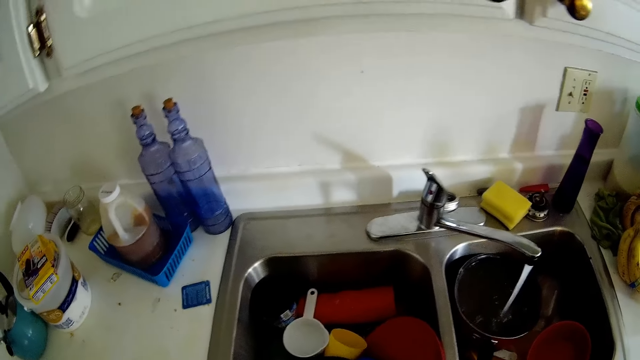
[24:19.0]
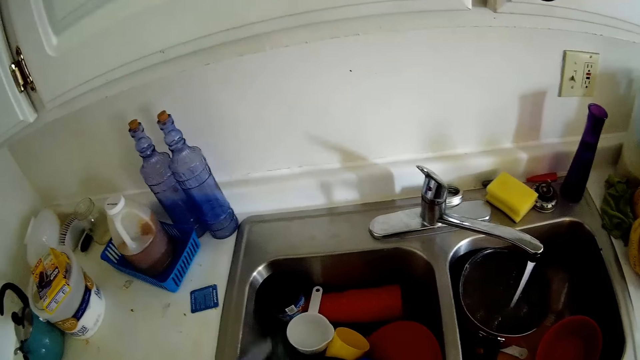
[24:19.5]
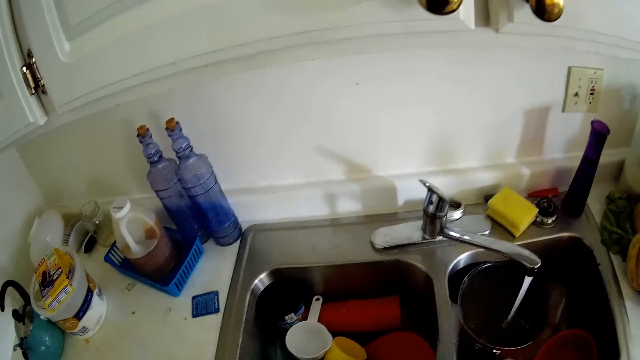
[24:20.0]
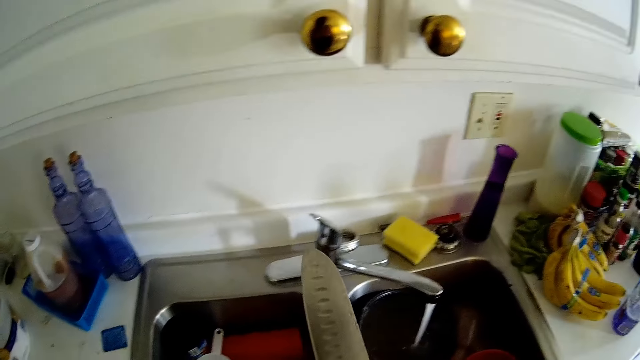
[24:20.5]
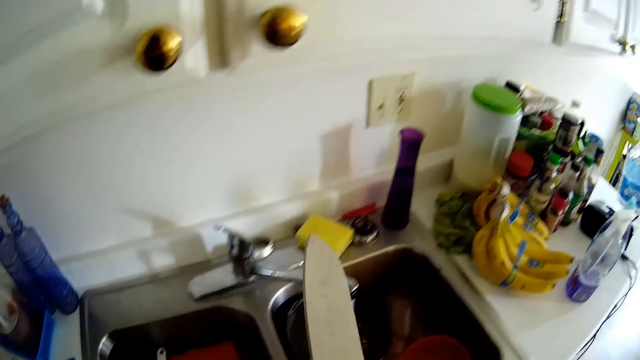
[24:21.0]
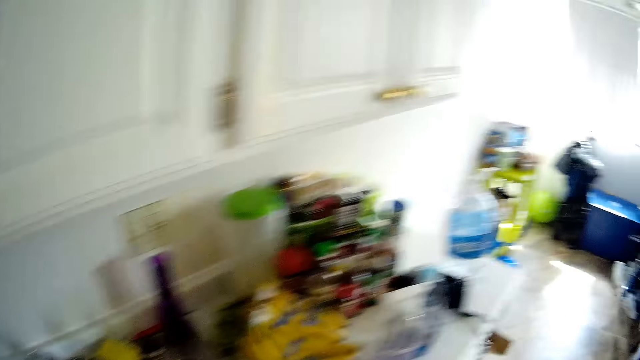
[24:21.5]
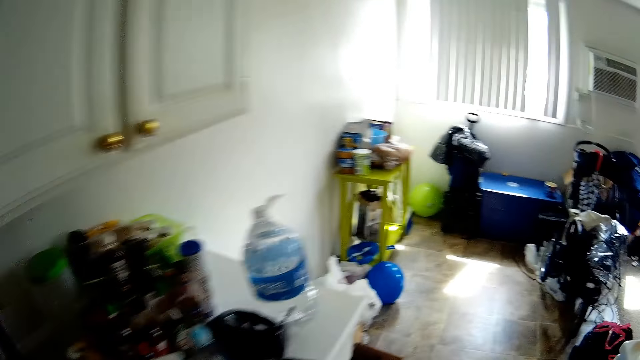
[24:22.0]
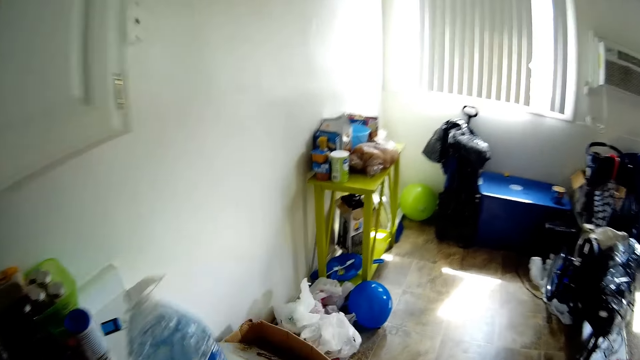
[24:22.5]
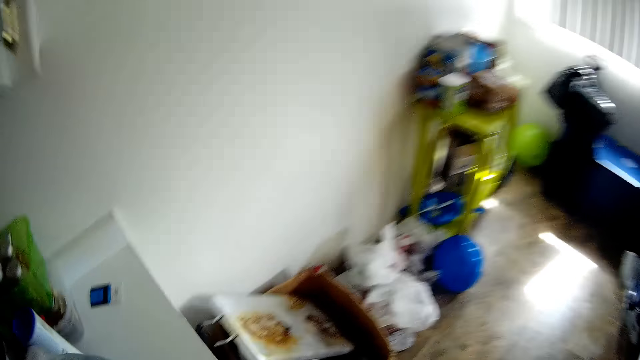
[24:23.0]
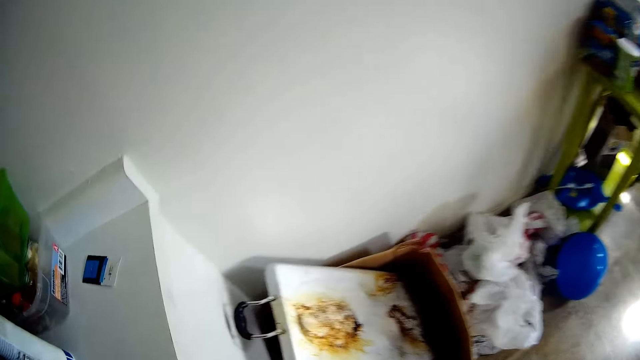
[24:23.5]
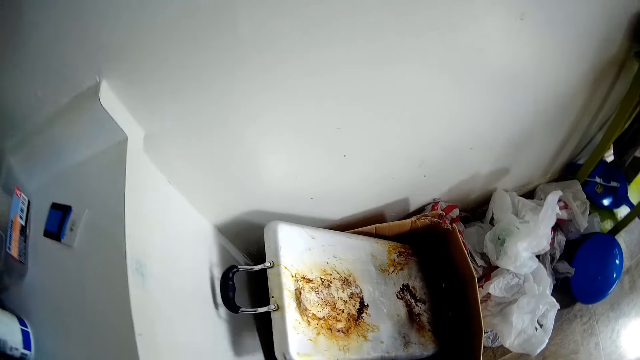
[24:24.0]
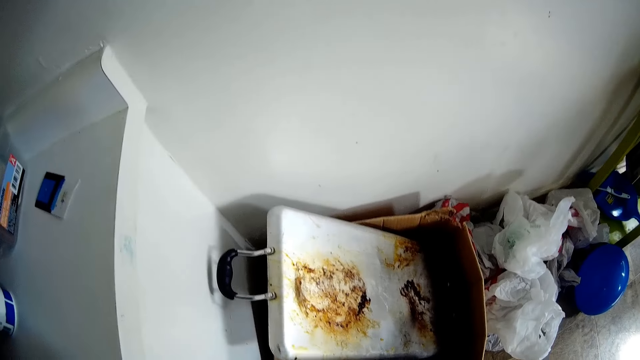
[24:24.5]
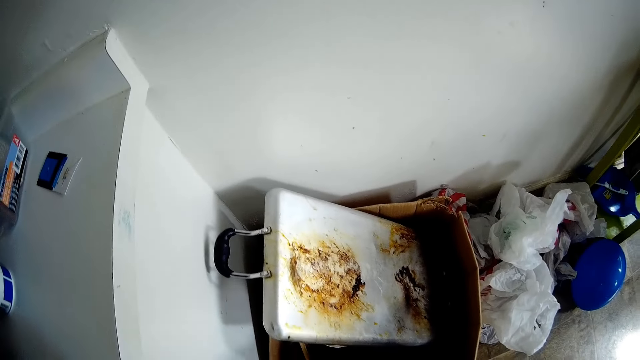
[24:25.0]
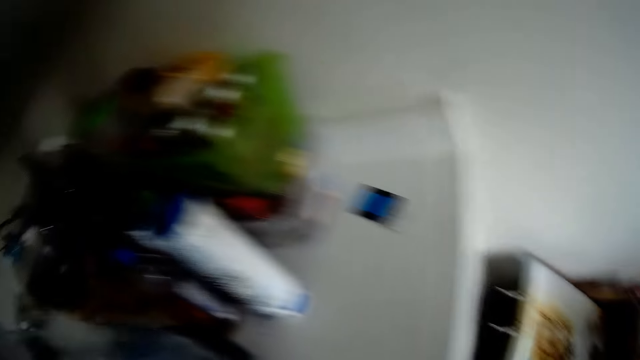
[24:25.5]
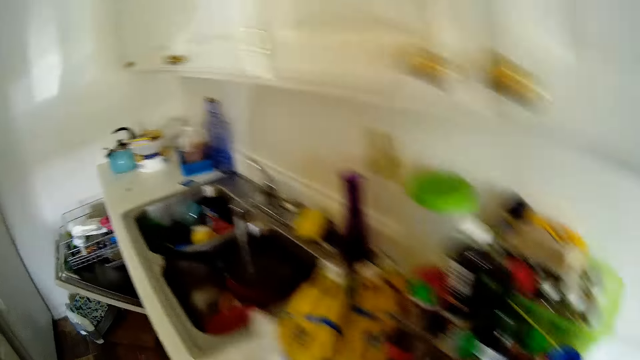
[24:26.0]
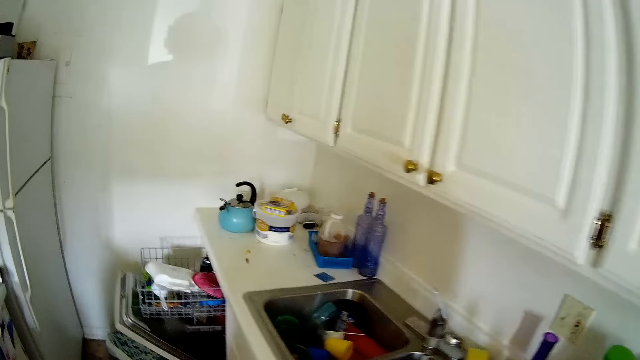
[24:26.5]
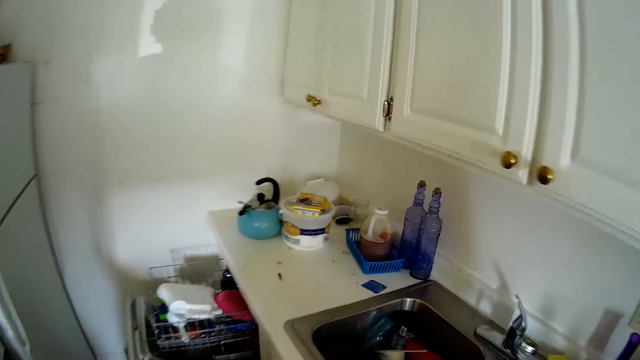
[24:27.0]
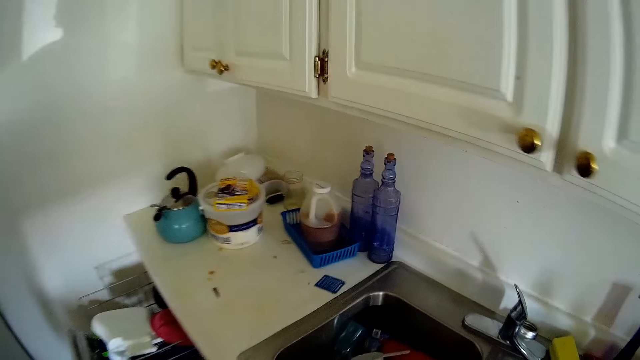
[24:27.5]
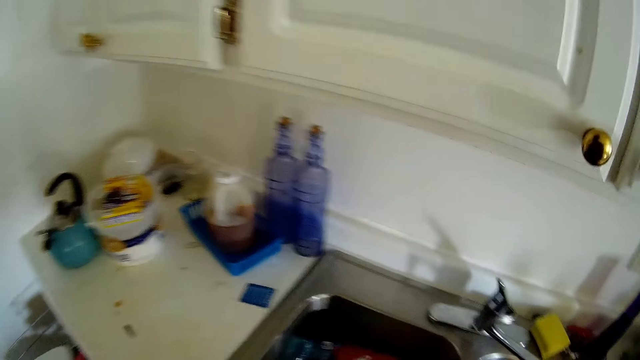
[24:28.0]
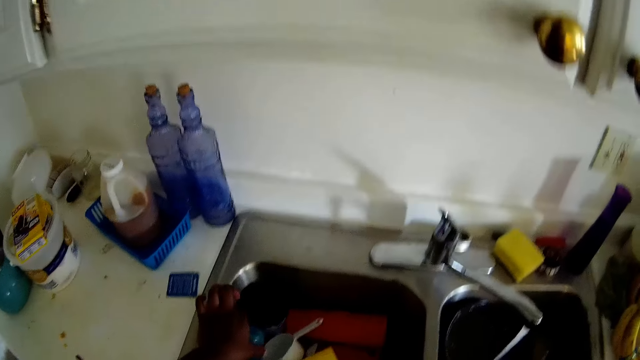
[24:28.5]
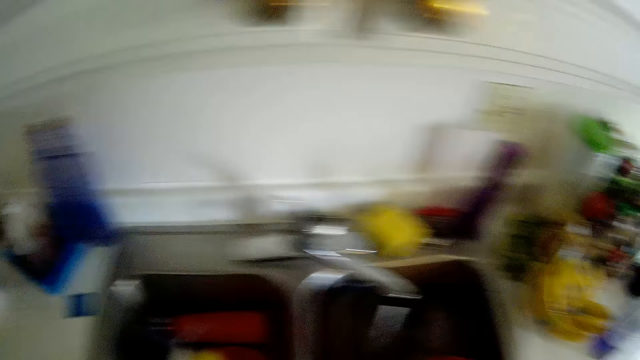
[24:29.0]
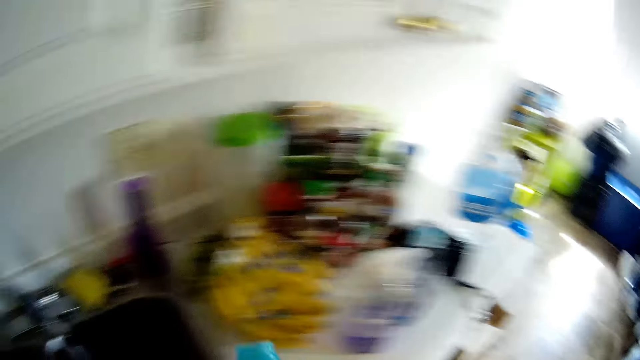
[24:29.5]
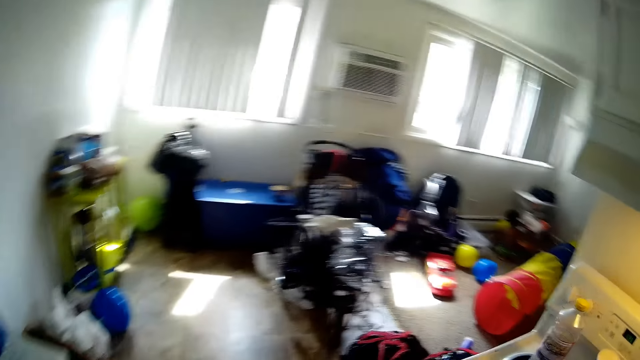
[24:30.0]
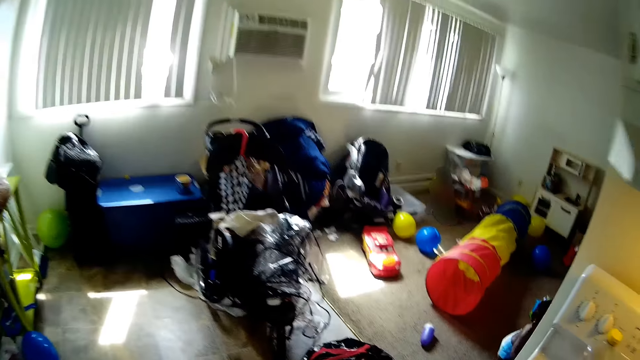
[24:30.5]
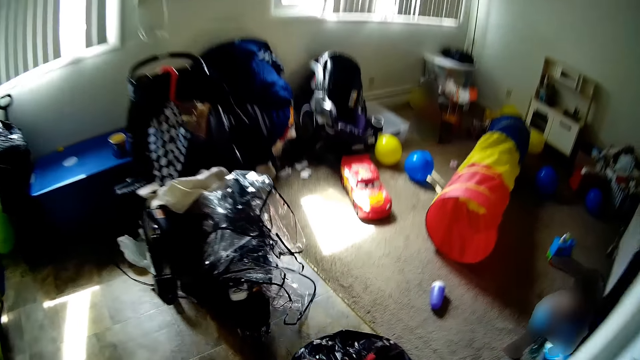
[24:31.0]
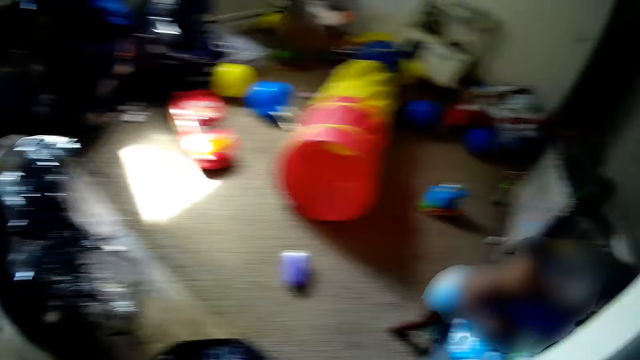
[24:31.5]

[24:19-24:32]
The camera wearer takes a knife from the sink with her left hand. She washes utensils. She walks in the kitchen. She drops the knife. She turns in the kitchen. She takes a cup from the sink with her left hand. She cleans the utensils. She turns.

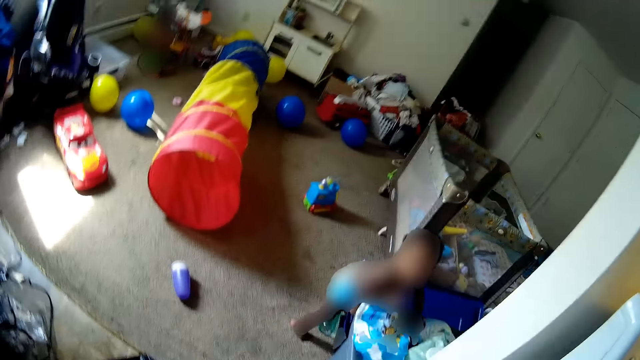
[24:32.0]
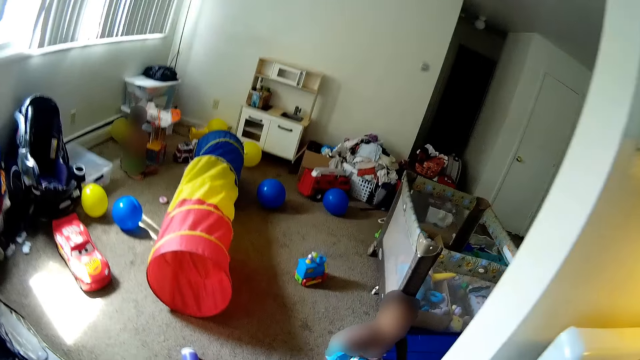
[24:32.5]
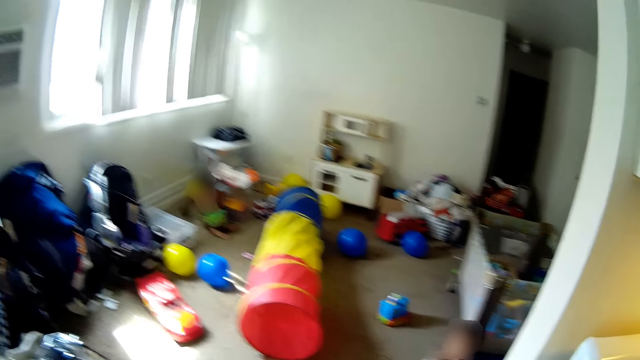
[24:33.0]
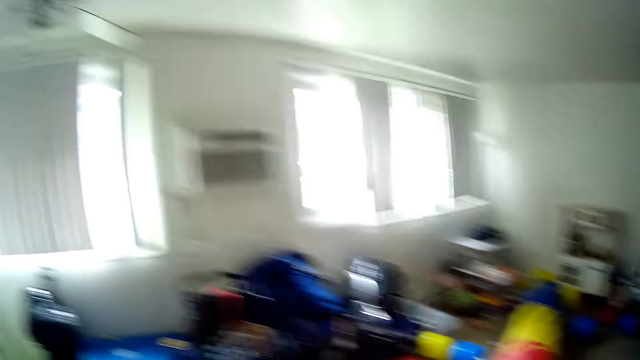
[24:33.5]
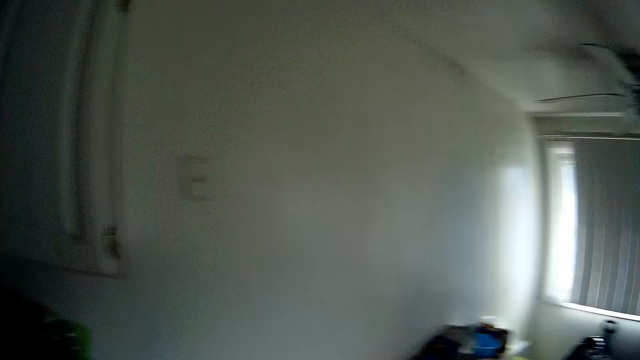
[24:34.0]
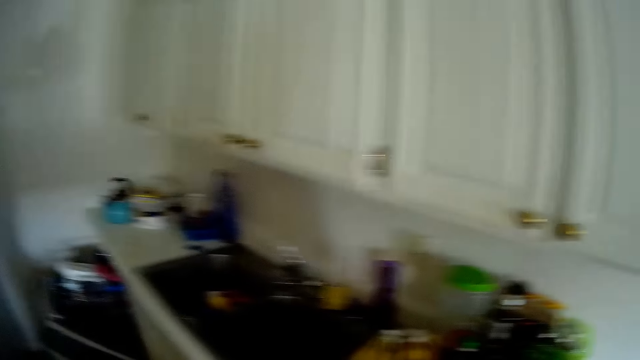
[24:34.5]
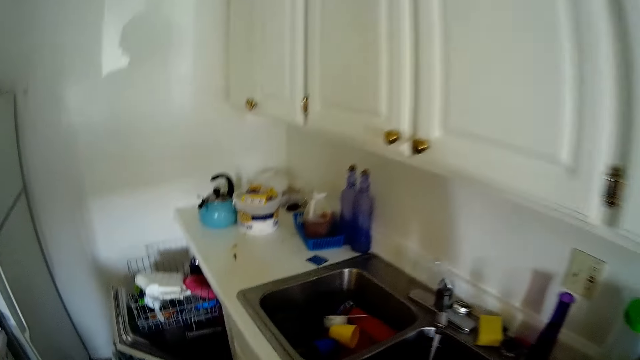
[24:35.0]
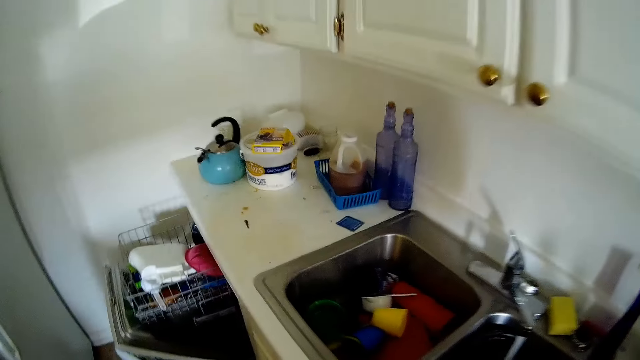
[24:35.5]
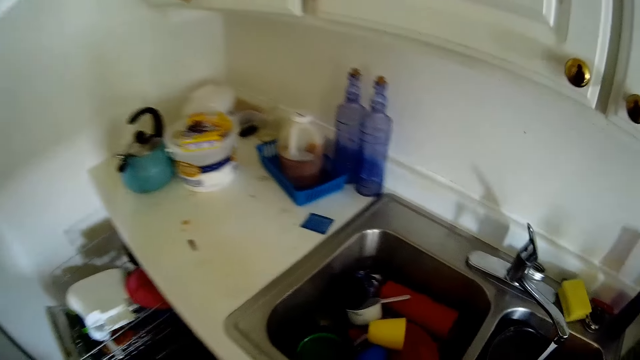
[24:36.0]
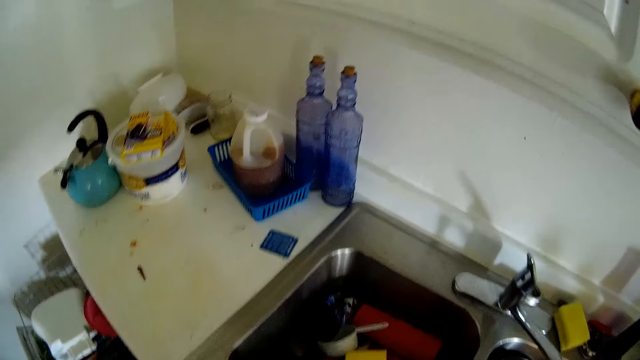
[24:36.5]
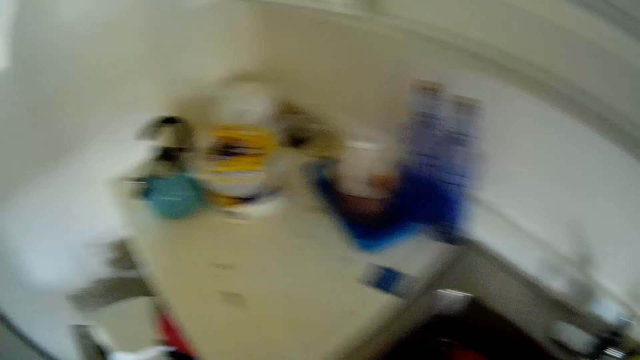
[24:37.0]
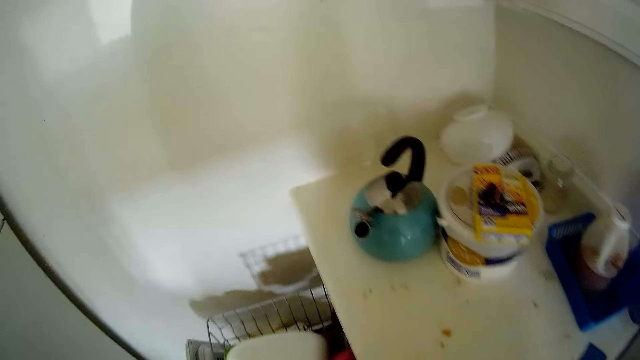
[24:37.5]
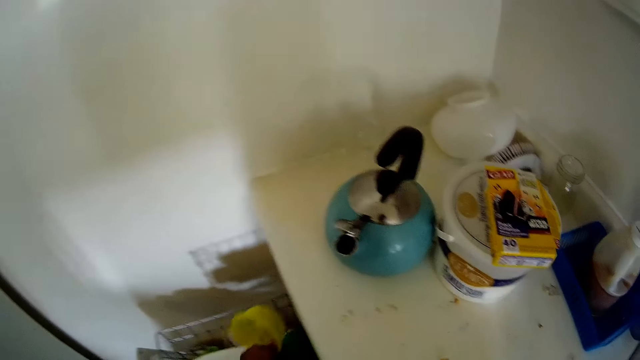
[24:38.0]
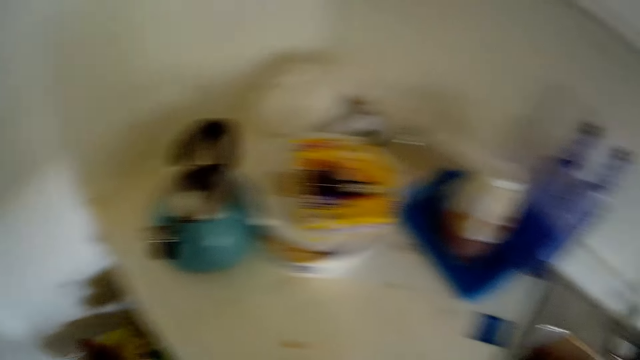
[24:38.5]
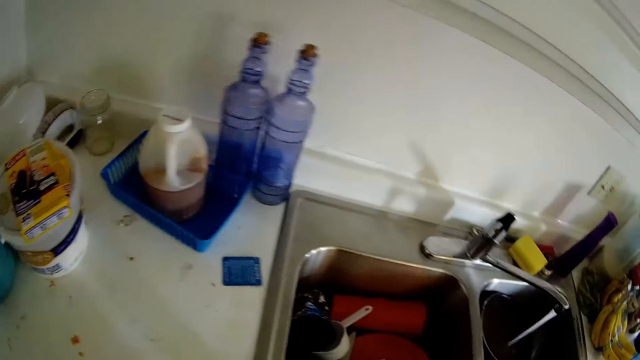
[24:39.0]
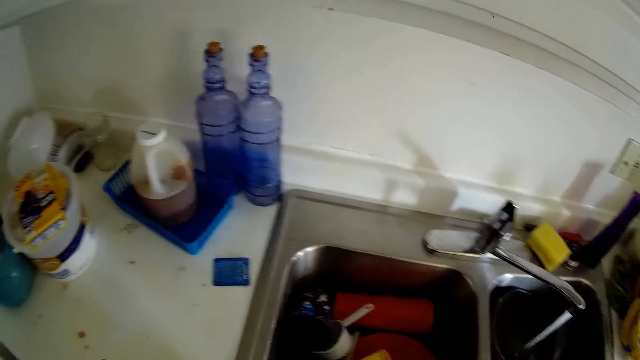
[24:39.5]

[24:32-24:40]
The baby takes a diaper from the table with both hands. The camera wearer talks. She walks in the kitchen. She takes a plate from the sink with her right hand. She opens the drawer. She puts the plate in her right hand in the plate rack.
